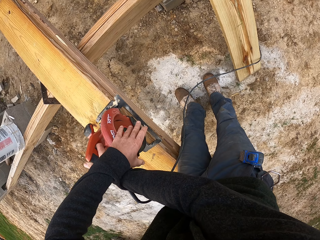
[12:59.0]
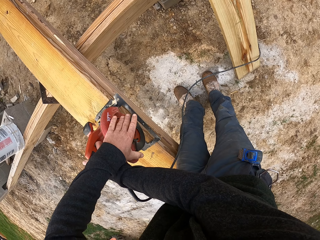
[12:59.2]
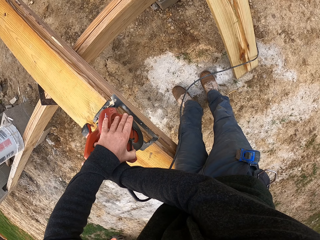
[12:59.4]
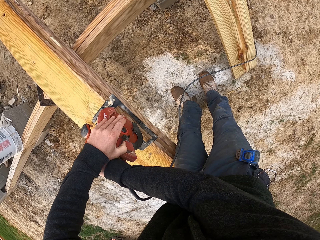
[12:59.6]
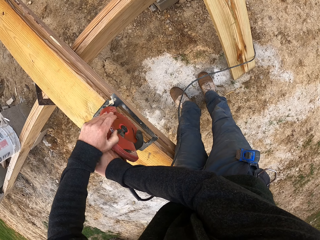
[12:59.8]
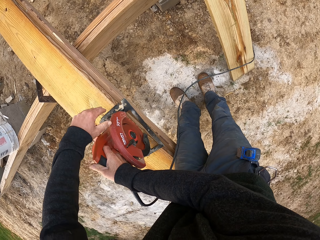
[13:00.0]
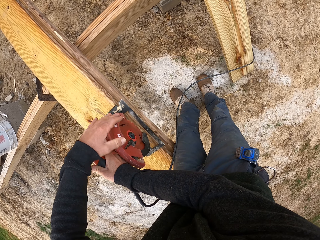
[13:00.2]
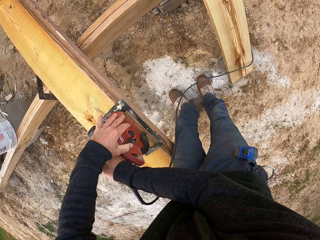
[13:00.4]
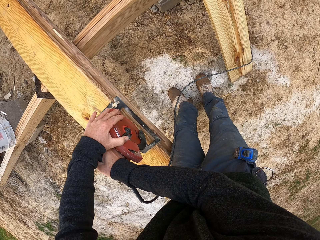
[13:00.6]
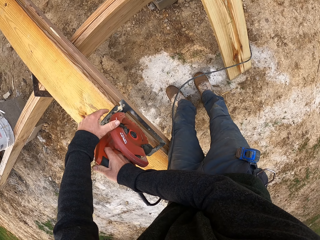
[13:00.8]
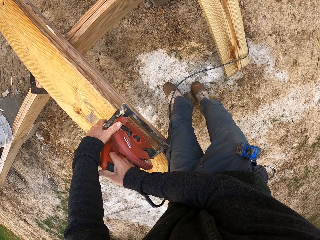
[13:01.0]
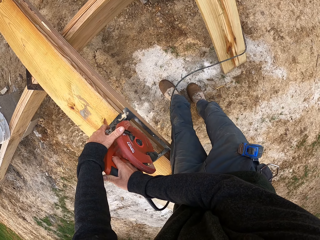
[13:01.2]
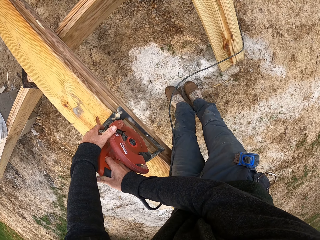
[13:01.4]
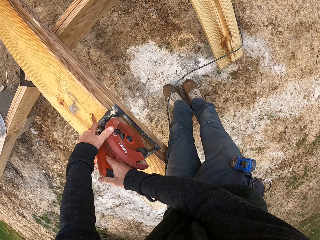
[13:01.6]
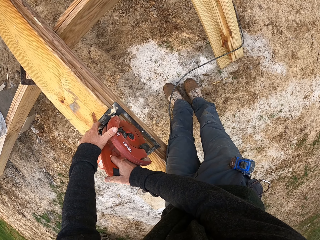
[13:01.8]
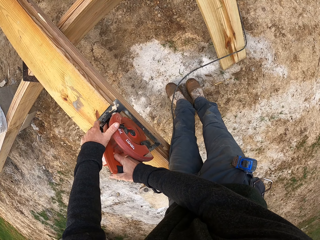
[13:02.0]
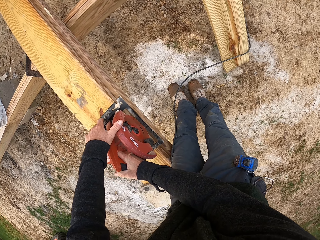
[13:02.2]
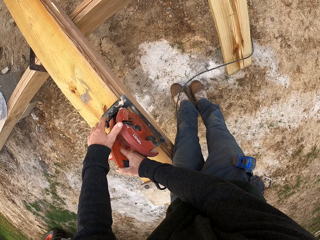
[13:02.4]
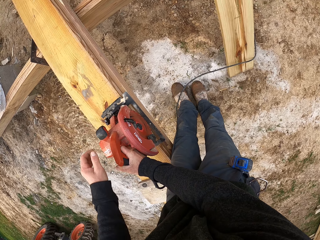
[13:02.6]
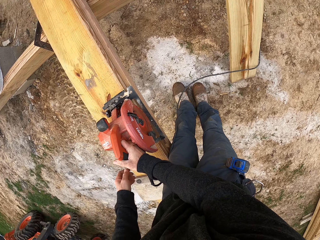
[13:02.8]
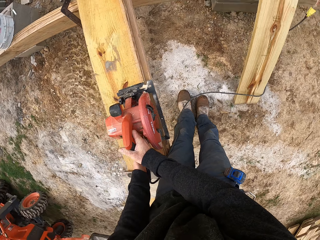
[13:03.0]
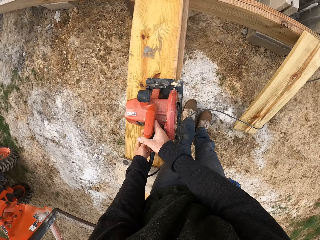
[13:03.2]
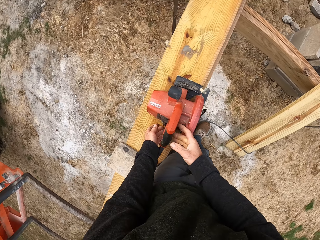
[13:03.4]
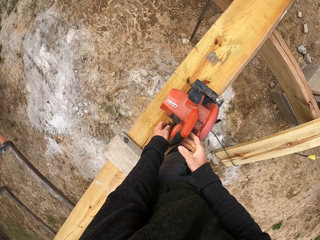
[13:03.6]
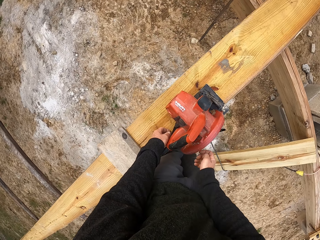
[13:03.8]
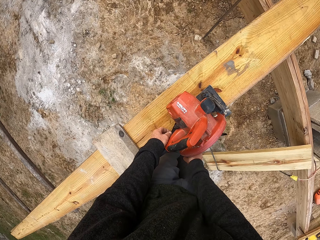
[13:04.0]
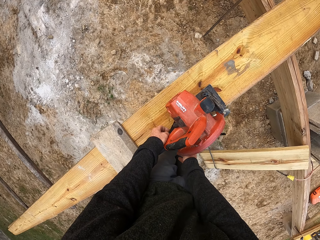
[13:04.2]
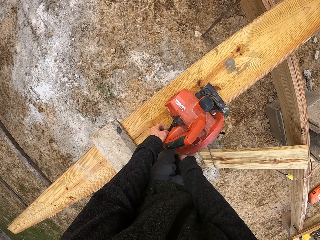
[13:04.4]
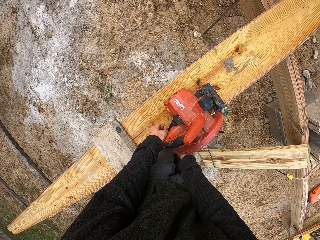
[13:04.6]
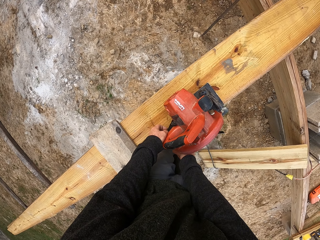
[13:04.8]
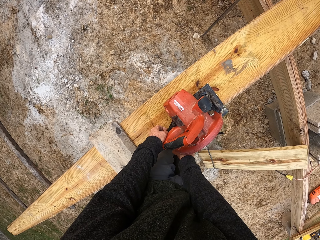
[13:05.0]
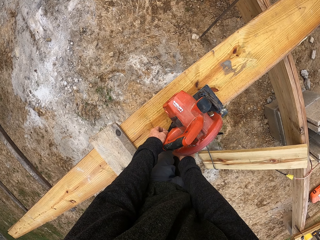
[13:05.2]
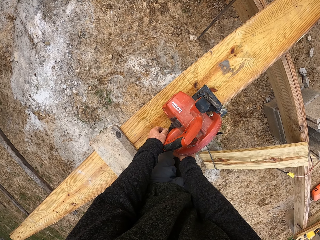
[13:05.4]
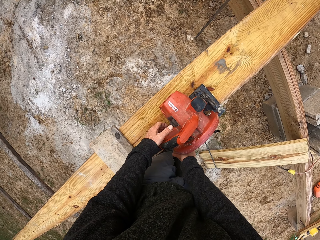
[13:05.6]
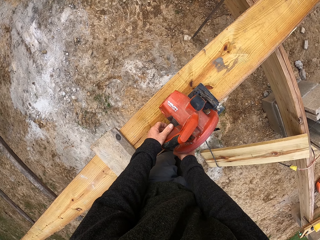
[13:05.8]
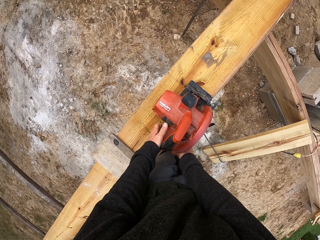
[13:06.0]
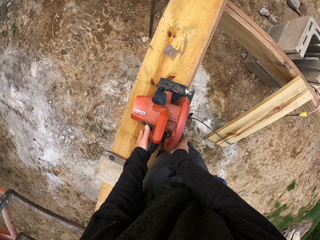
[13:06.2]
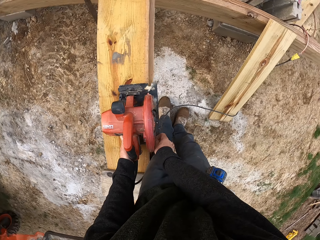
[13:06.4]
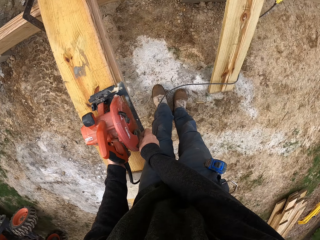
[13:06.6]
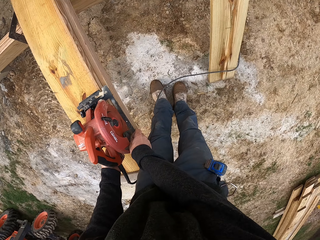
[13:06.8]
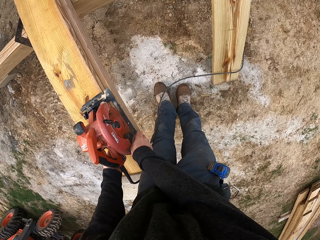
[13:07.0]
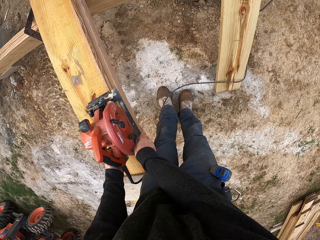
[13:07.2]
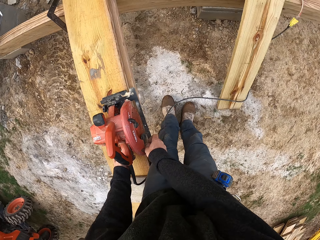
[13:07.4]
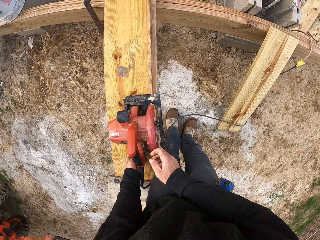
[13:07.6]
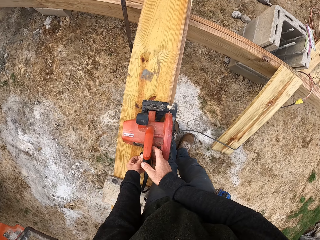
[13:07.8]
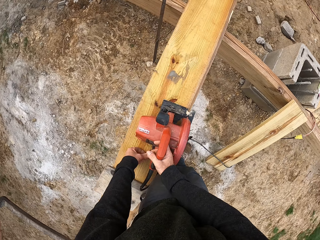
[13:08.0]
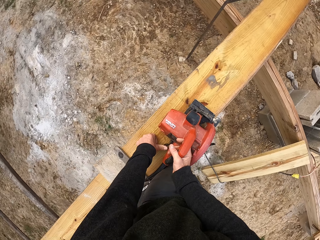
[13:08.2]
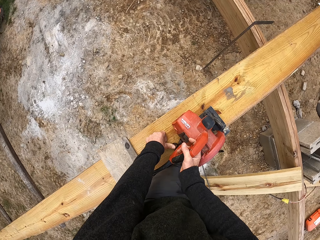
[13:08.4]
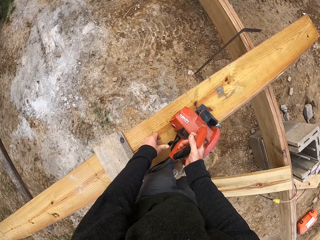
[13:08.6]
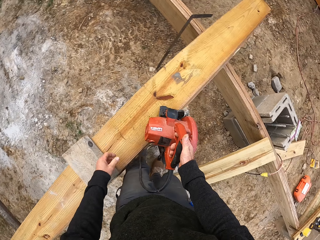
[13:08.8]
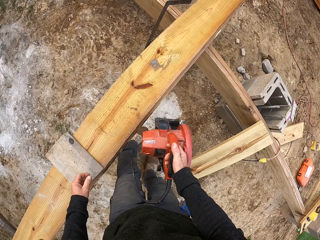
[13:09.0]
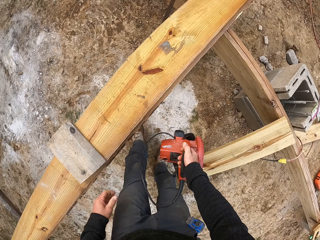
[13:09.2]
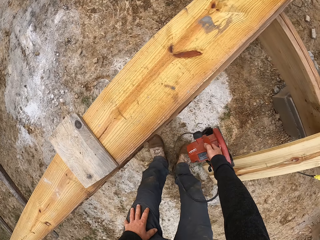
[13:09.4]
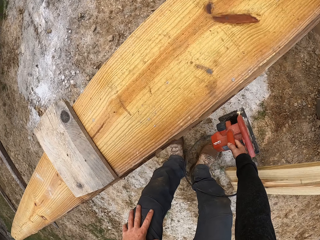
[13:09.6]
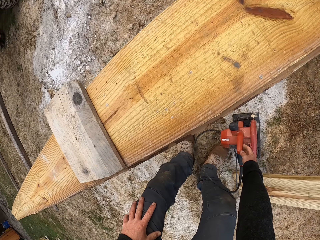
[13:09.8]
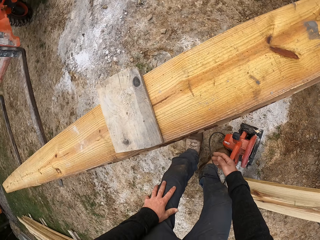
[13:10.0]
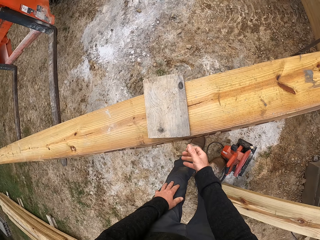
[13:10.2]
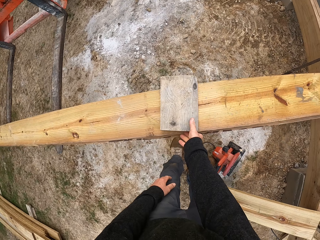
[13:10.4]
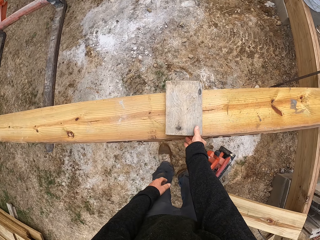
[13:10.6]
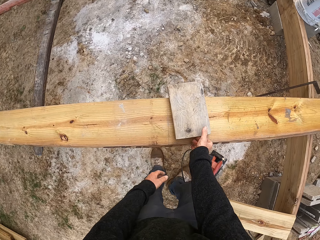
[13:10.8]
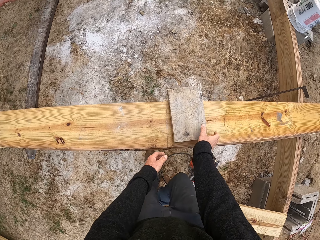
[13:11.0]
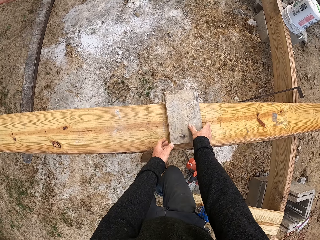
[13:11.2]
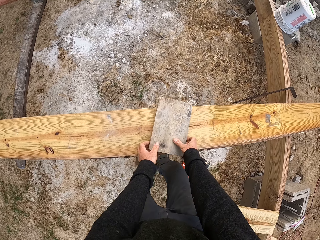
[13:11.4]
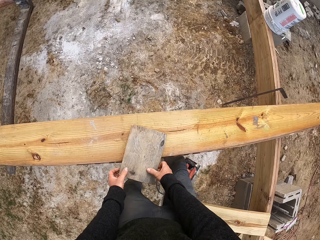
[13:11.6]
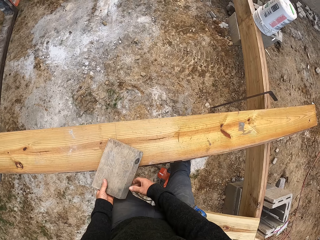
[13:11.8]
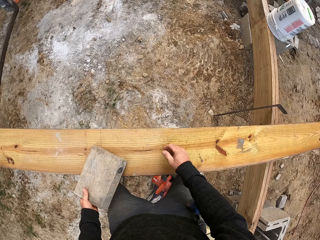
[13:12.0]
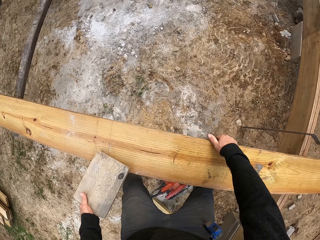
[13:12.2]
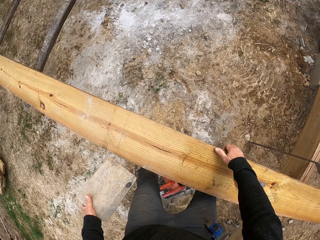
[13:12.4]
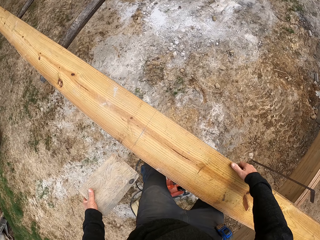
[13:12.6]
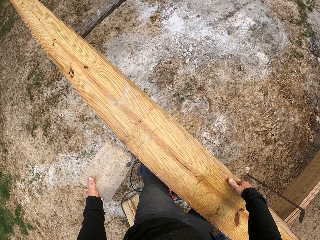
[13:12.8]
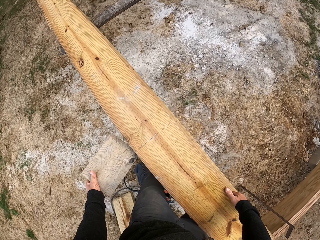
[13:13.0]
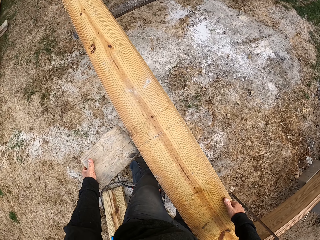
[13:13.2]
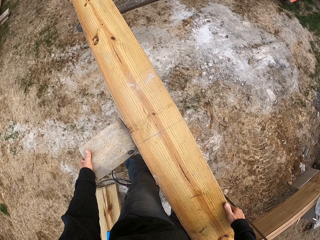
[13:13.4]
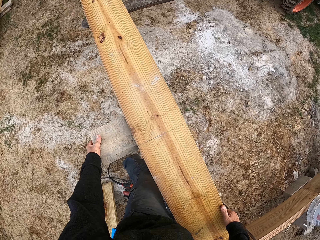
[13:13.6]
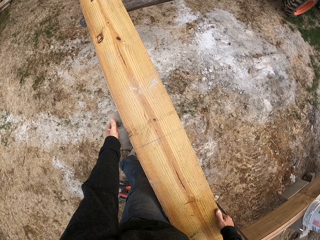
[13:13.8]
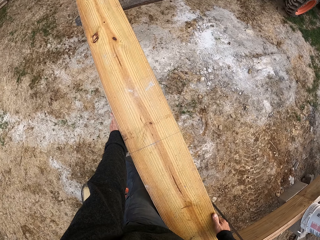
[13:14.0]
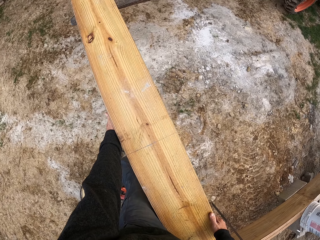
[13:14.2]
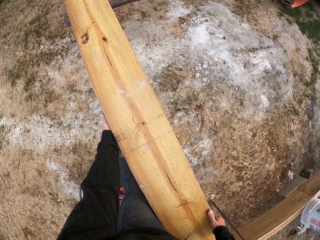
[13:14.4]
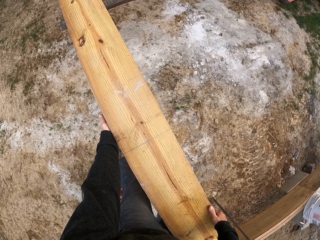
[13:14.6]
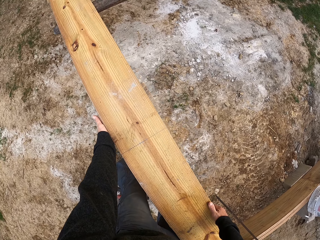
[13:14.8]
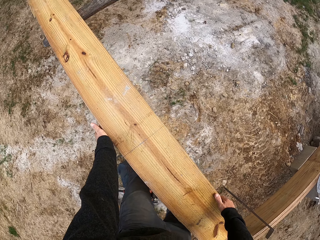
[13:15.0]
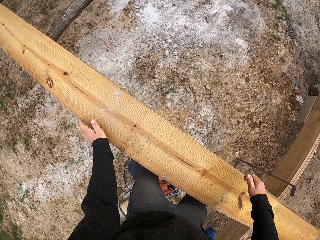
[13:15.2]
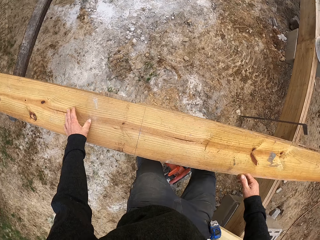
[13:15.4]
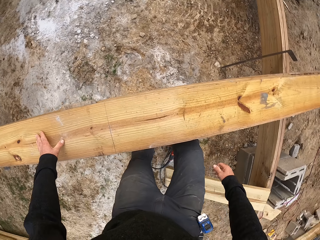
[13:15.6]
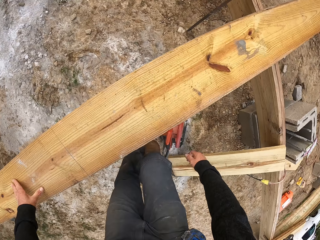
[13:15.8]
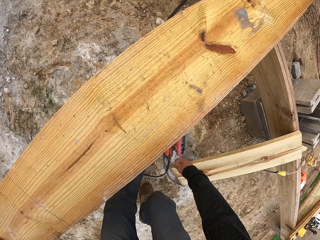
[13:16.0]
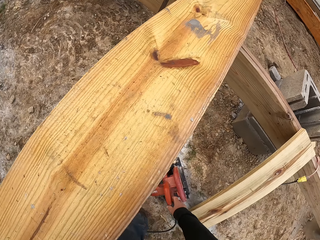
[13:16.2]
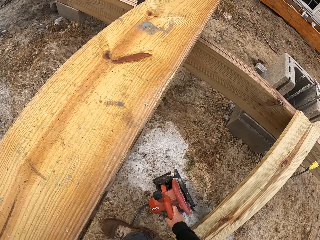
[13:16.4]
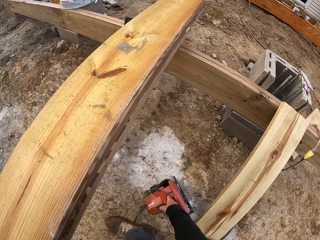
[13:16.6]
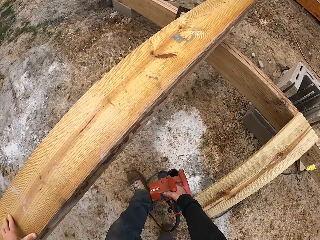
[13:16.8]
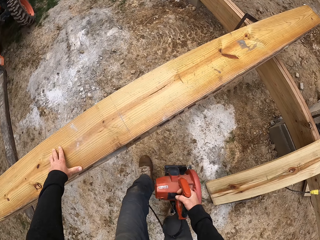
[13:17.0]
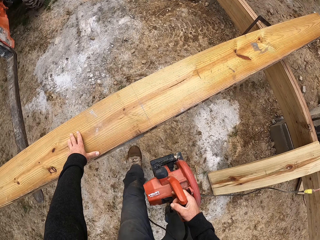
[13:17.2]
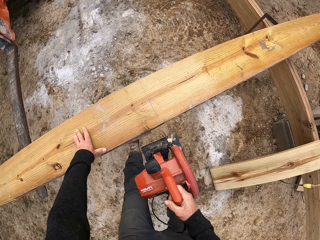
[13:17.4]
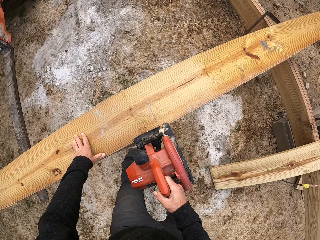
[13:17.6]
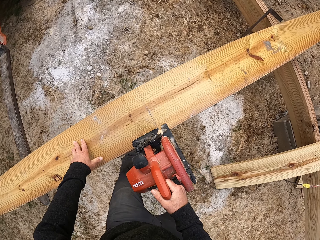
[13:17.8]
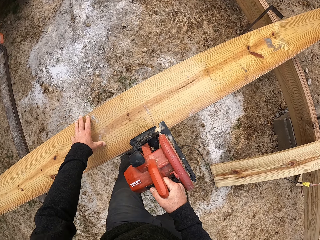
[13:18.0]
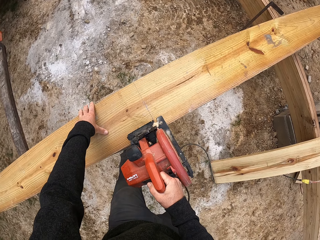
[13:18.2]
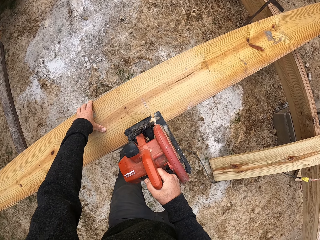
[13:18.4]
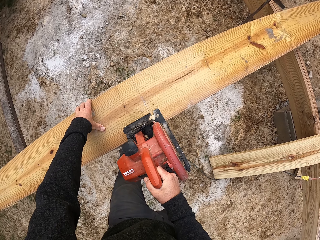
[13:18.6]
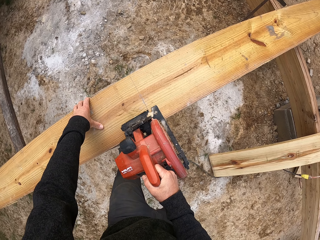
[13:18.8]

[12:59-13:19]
The camera wearer adjusts the circular saw. They place the circular saw on the ground. They pick up the wood on the other wood. They place the wood between the two woods. They pick up the circular saw from the ground. They cut the wood with the circular saw.

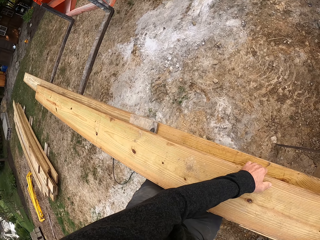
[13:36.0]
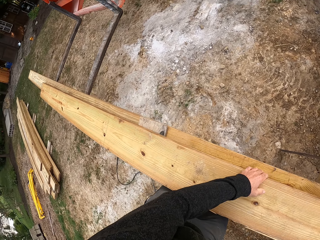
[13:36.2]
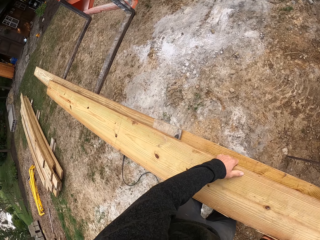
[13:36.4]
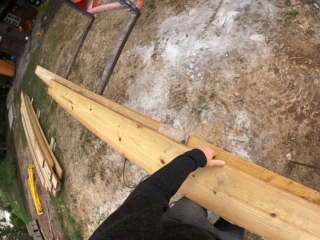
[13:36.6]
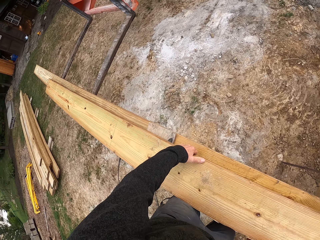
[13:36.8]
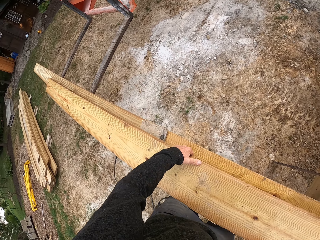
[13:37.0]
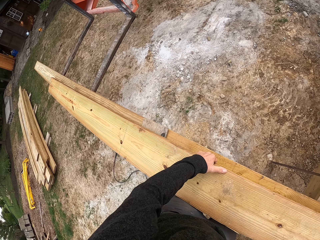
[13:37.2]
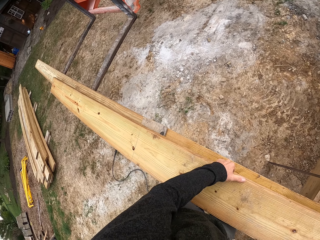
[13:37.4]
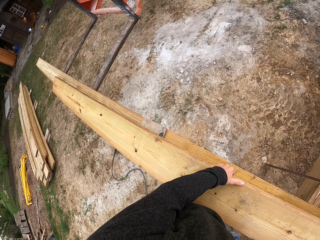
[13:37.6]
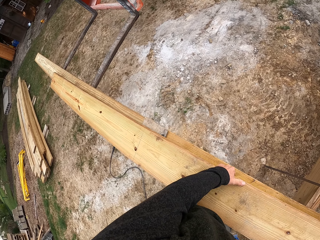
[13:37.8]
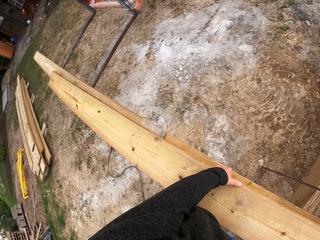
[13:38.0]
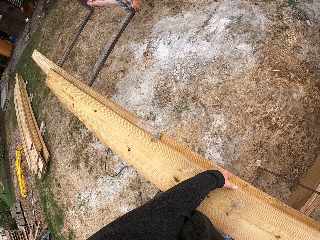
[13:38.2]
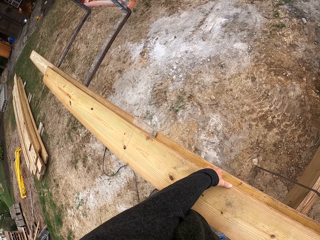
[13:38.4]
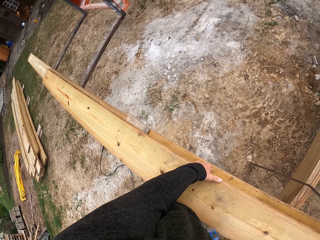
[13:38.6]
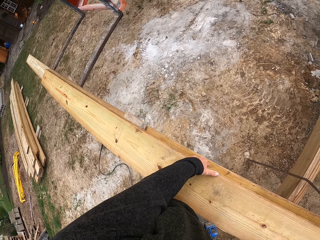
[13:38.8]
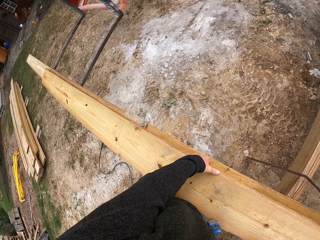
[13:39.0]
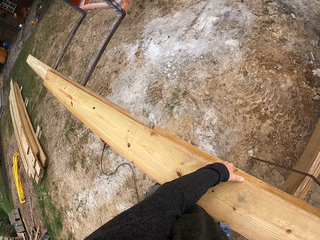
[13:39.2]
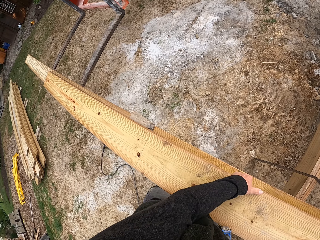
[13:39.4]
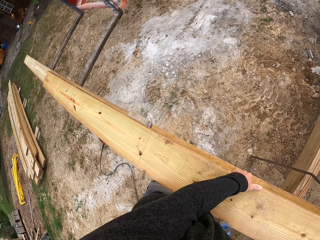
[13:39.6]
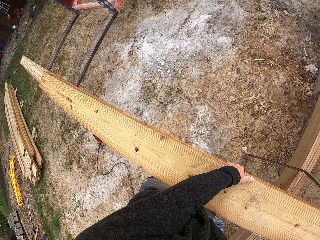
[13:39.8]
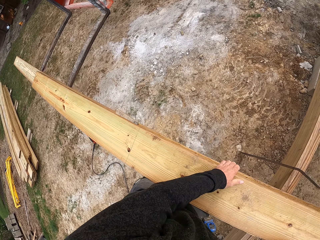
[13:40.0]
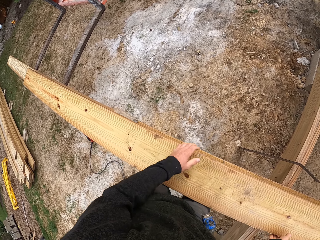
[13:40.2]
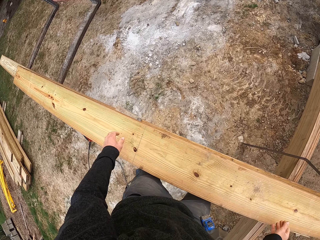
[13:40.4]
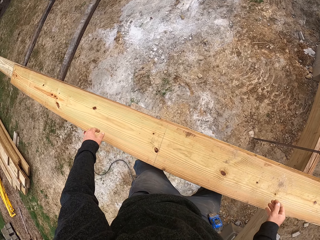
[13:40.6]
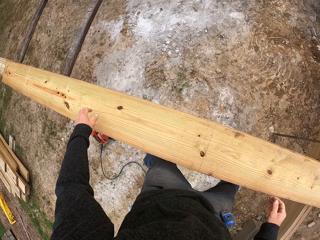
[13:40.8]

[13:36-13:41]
The camera wearer adjusts the wood on top of the smaller wood. They pull the wood on the other woods.
